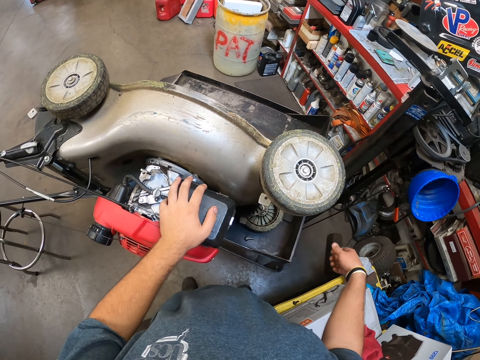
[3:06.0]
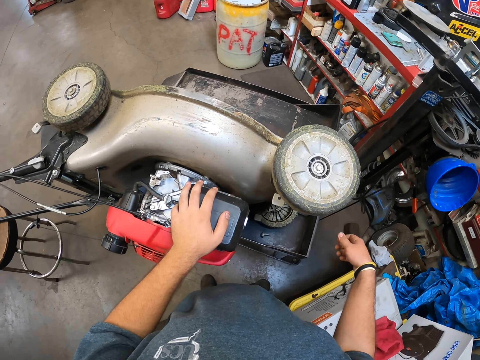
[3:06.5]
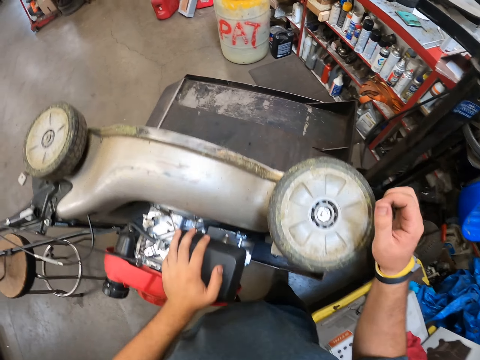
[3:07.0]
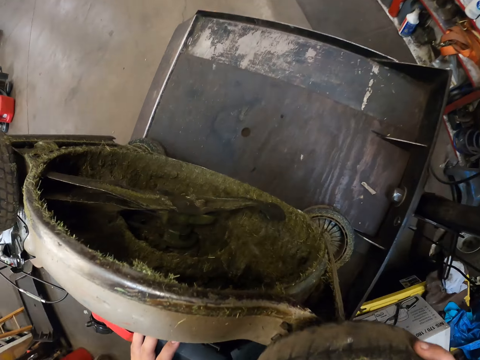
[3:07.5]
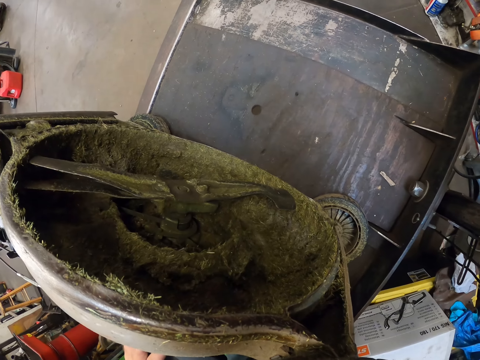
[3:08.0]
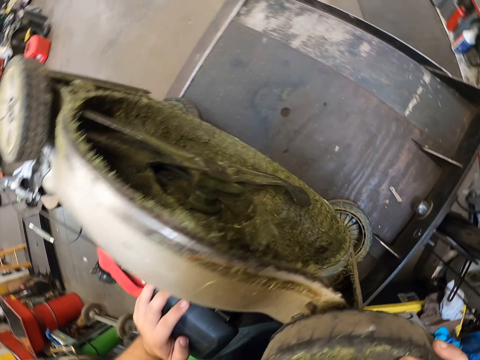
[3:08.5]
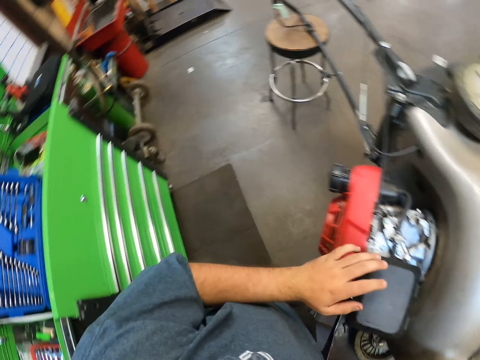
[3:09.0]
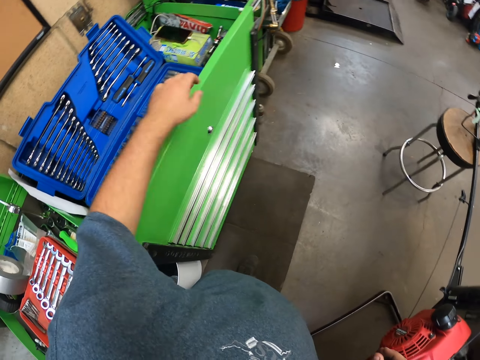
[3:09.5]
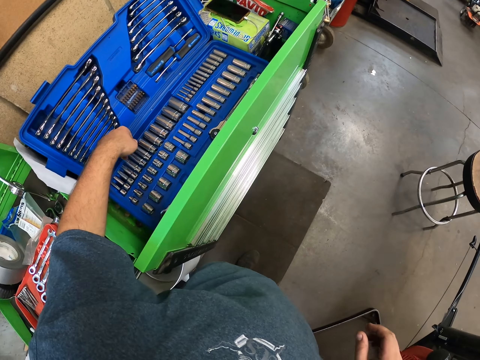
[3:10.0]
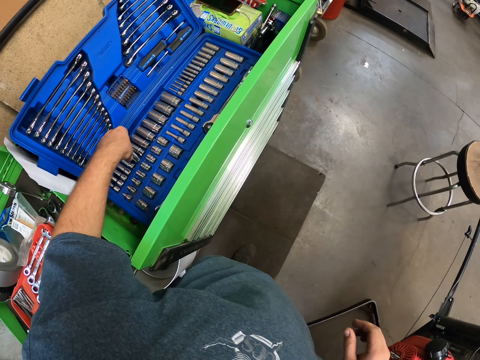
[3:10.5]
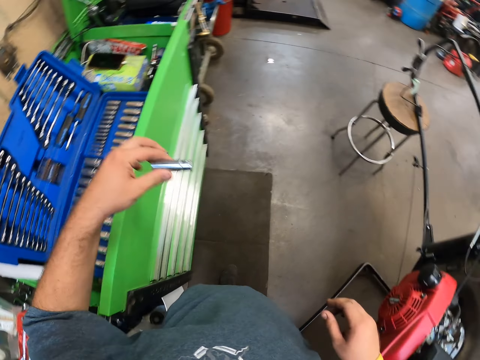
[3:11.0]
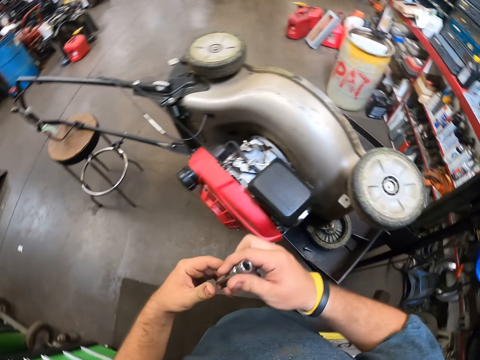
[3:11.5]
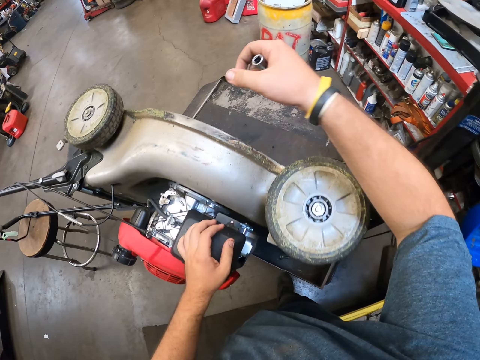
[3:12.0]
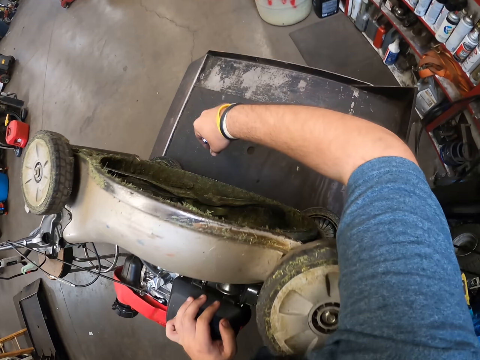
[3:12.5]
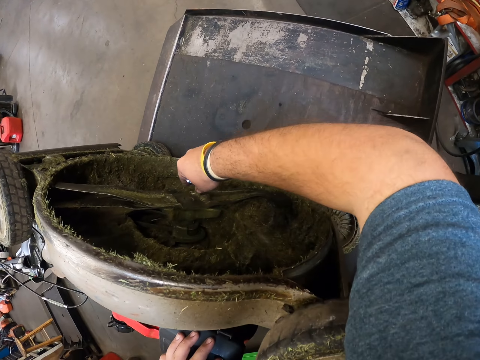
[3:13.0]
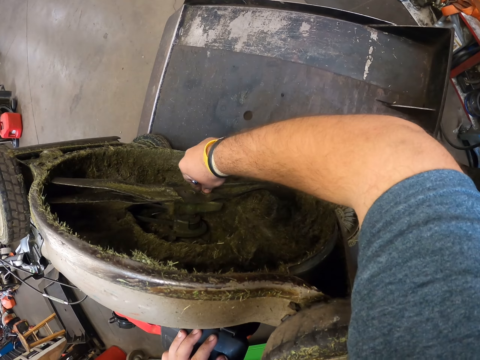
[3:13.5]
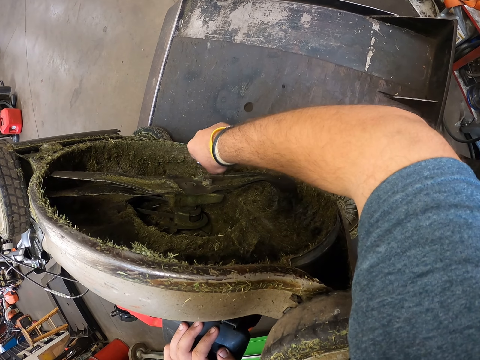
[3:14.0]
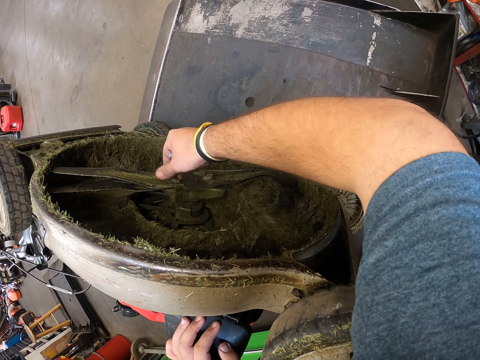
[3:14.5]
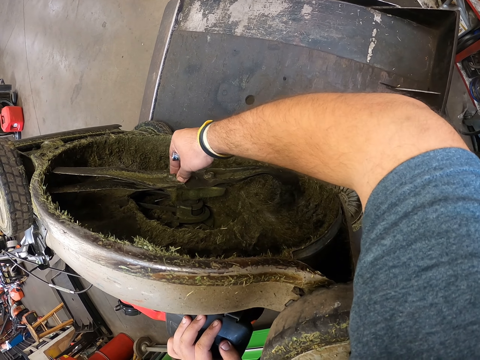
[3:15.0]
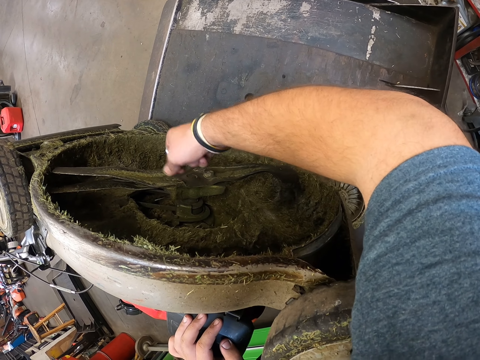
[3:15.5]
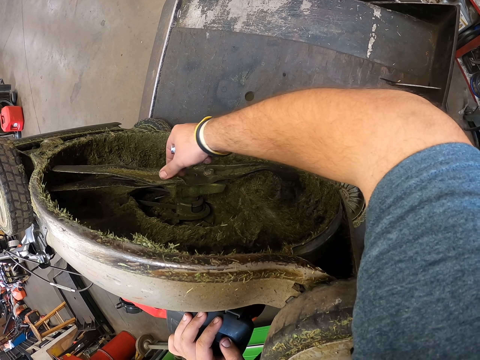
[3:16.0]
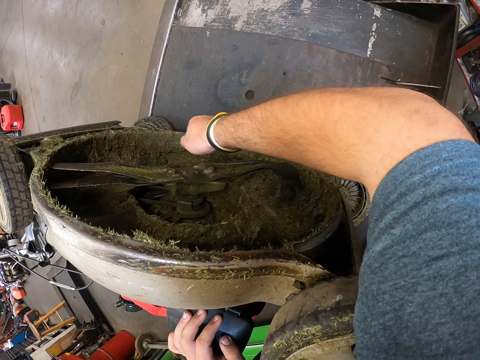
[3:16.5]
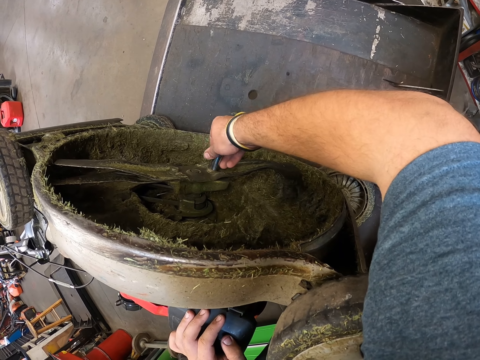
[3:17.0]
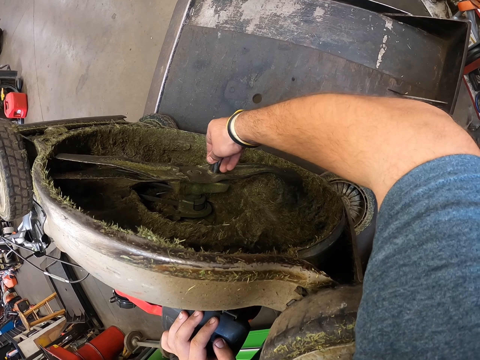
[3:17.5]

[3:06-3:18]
The camera wearer looks at the cutter. They hold the spanner pit. They tighten the bolts.

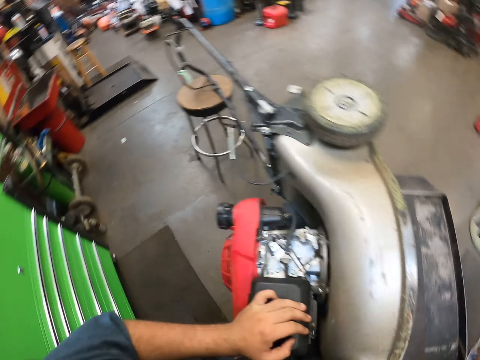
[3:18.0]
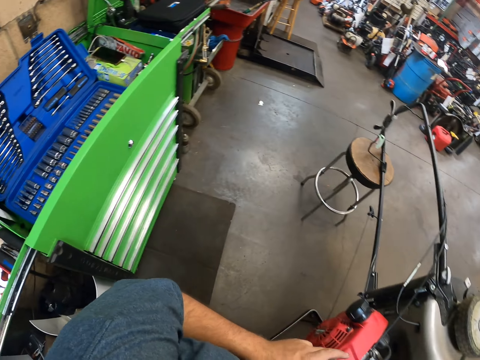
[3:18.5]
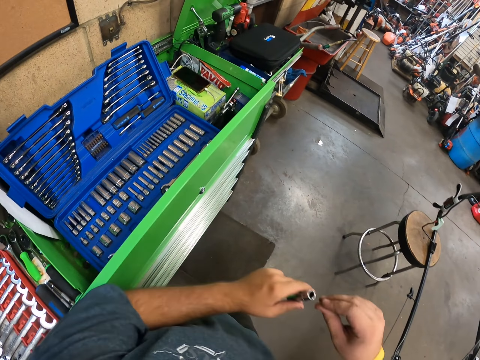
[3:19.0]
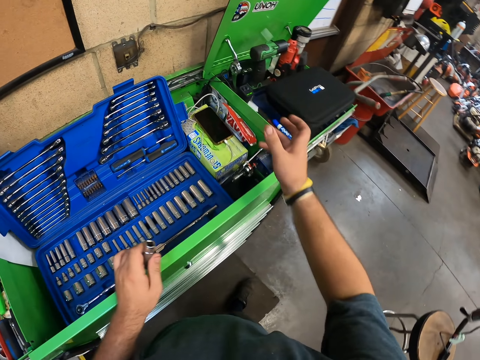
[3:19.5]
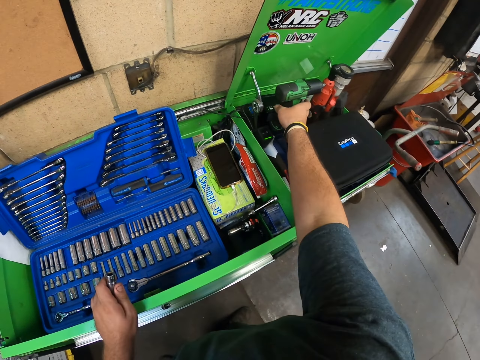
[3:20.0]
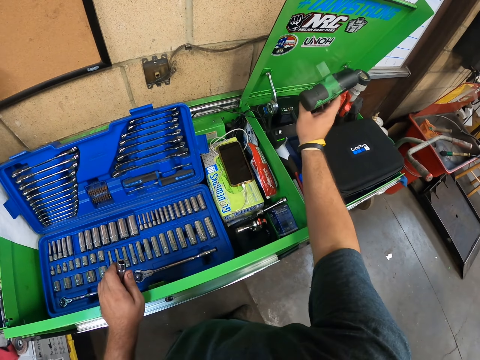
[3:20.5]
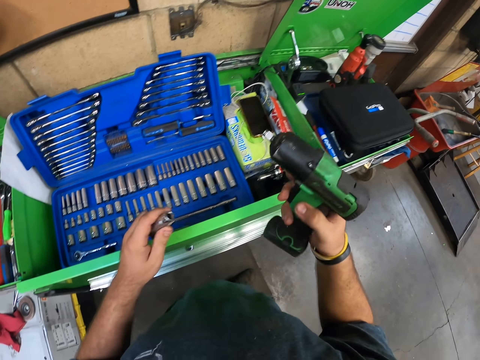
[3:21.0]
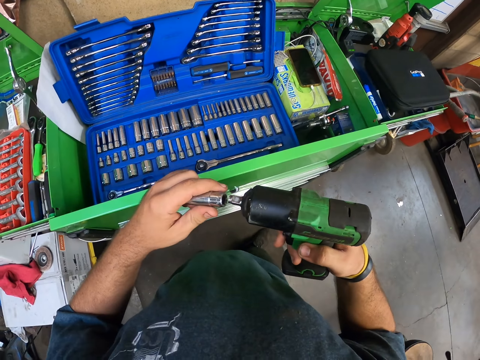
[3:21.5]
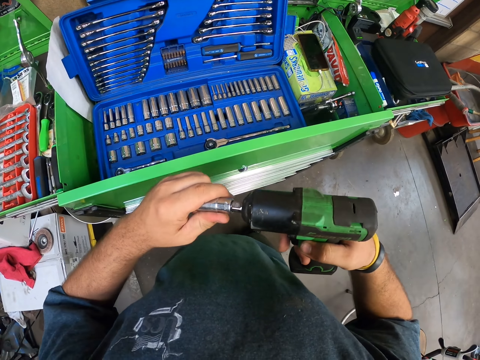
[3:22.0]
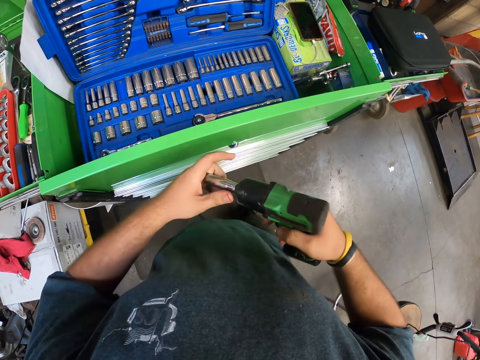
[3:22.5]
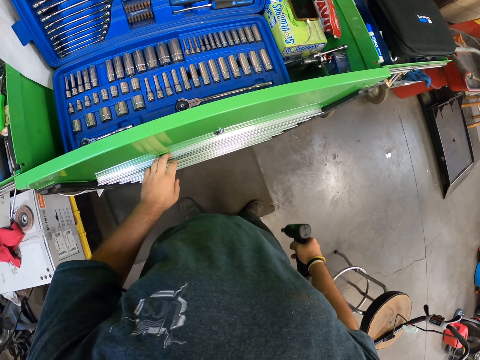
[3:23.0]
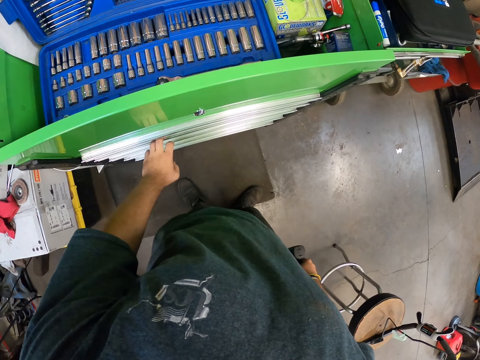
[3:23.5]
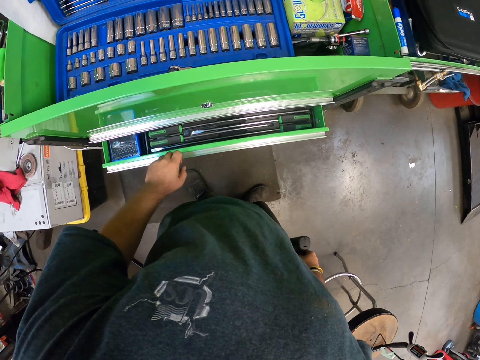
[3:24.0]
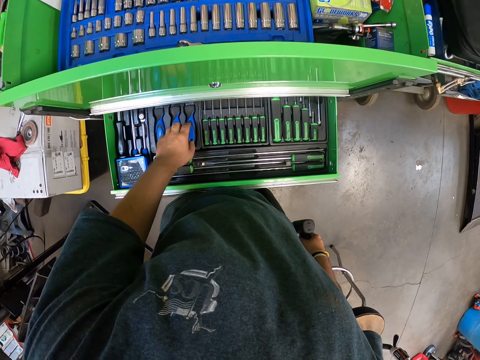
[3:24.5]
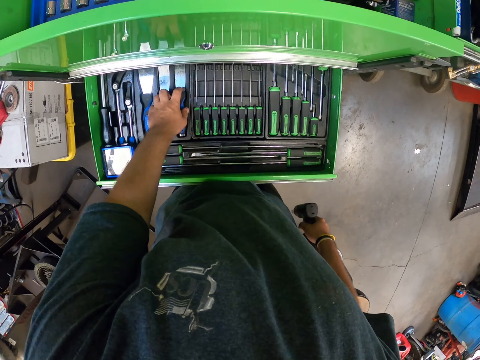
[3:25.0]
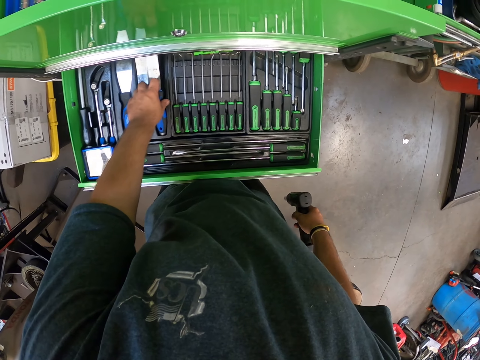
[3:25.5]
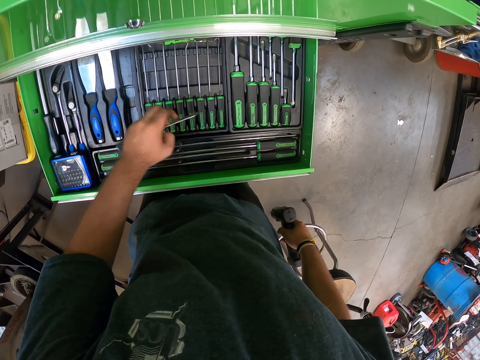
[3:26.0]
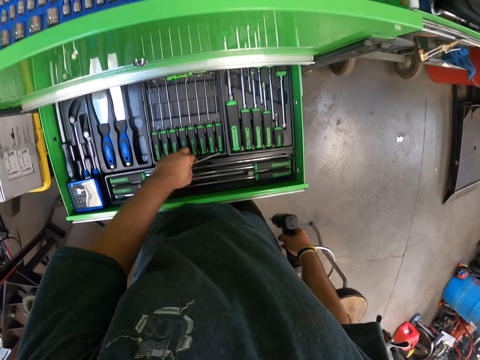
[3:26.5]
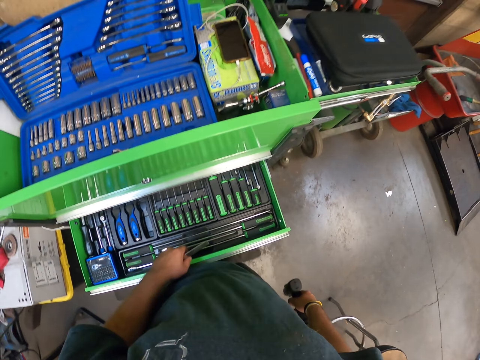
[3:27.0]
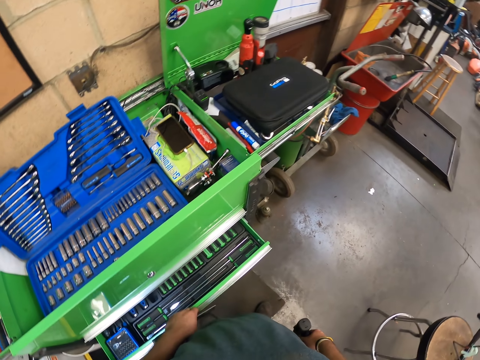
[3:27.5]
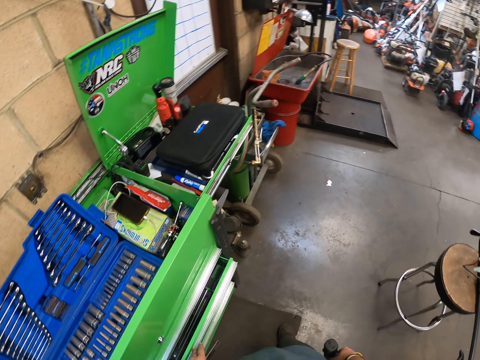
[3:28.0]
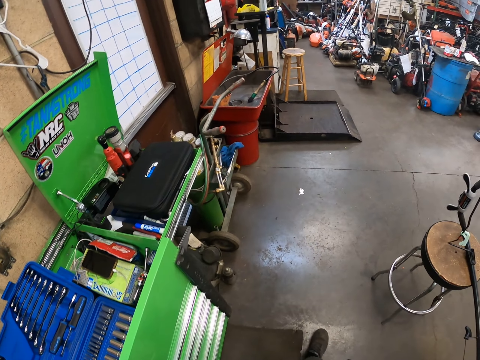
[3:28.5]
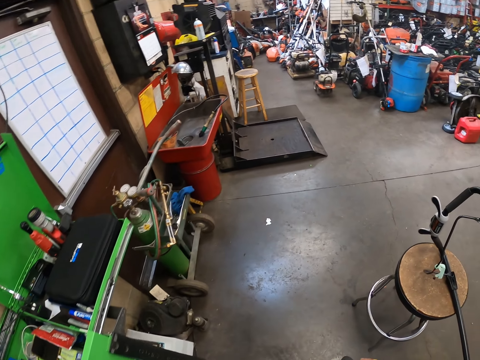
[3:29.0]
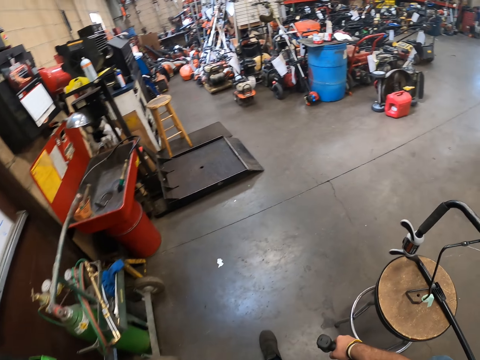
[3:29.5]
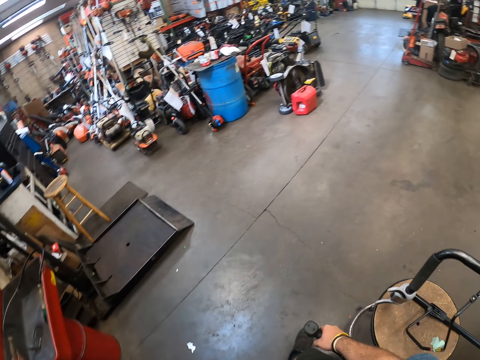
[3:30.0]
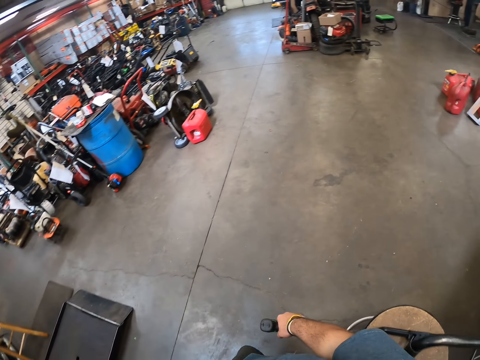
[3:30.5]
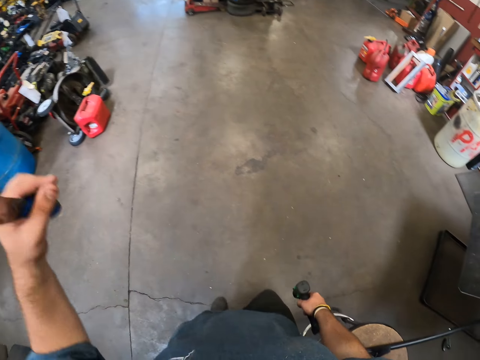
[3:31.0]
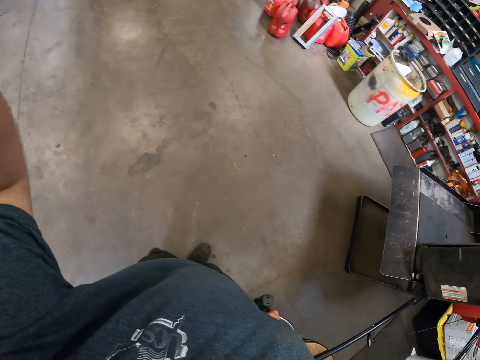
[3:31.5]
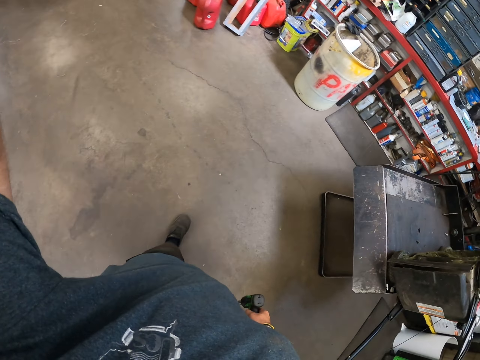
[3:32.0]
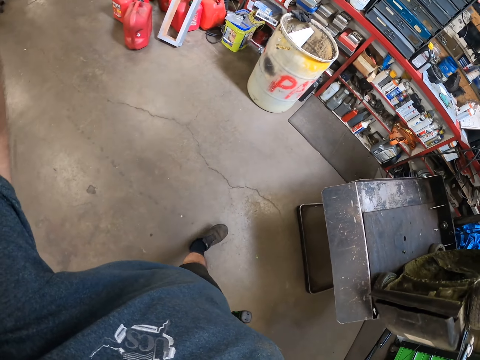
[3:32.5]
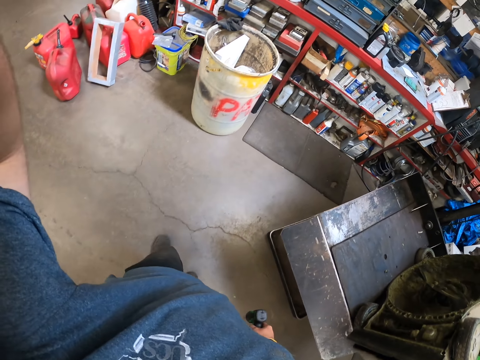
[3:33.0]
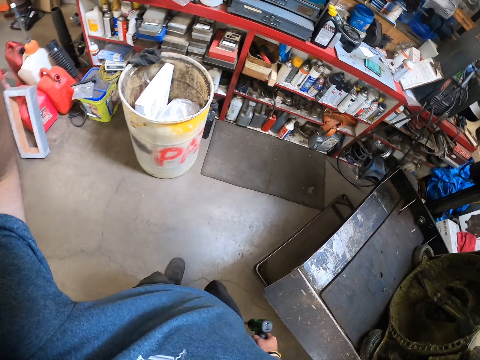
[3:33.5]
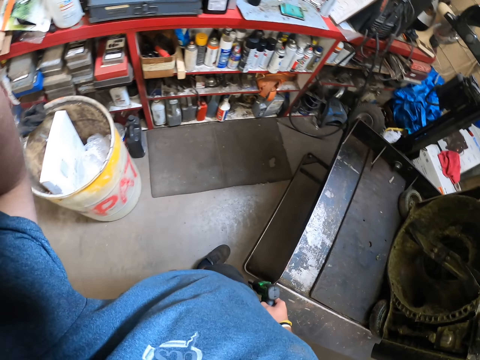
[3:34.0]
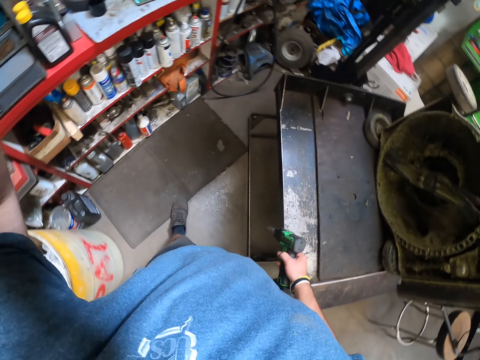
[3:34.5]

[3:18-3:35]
The camera wearer holds the drill. He puts the spanner pin on the drill. He opens the drawer. He holds the cutter. He closes the drawer. He removes a chisel from the tool drawers. He walks in the garage. He lifts his left hand.
